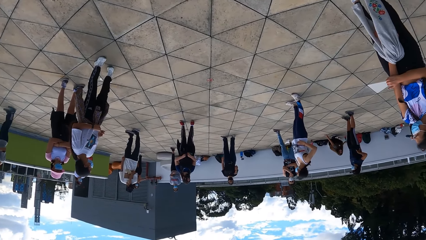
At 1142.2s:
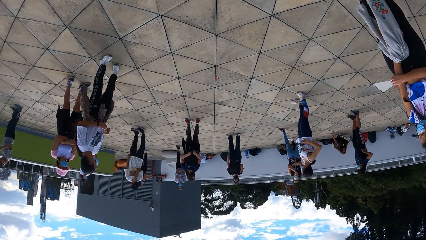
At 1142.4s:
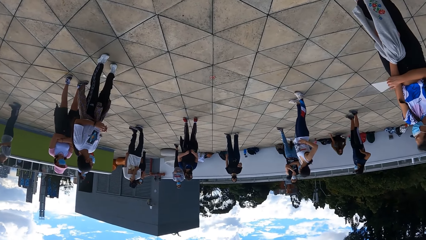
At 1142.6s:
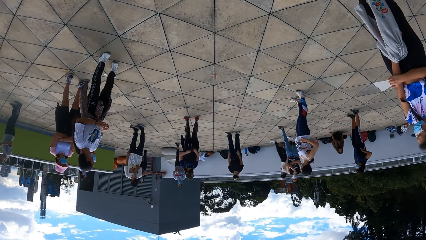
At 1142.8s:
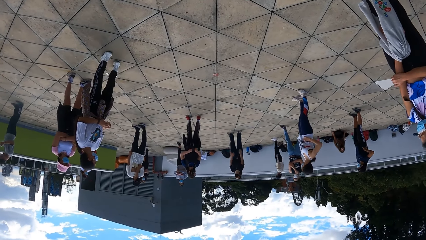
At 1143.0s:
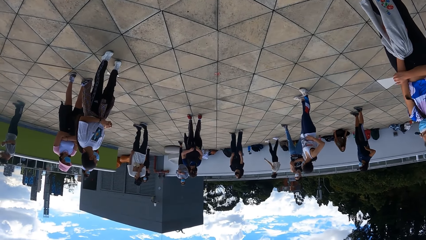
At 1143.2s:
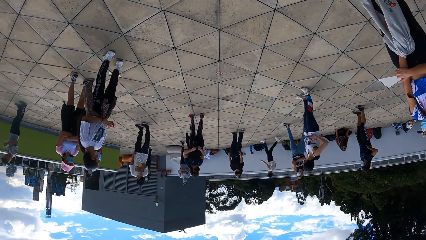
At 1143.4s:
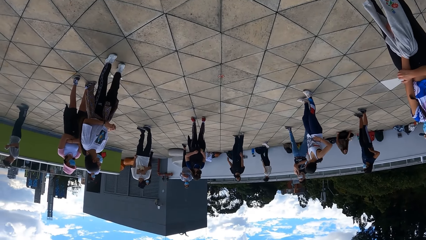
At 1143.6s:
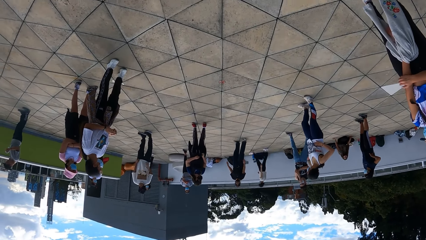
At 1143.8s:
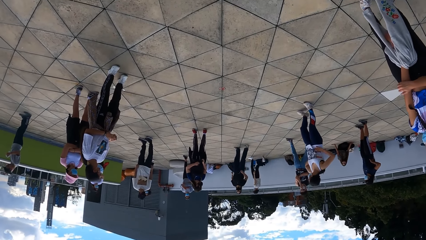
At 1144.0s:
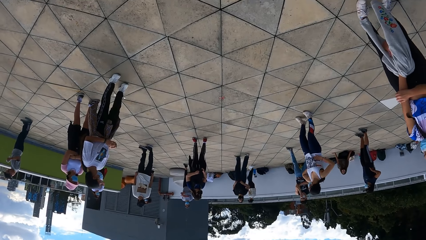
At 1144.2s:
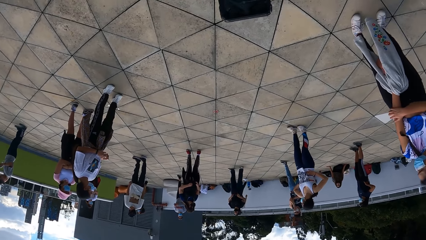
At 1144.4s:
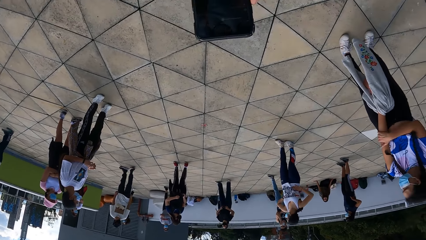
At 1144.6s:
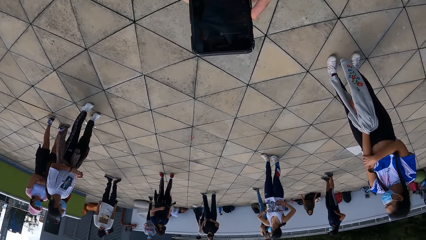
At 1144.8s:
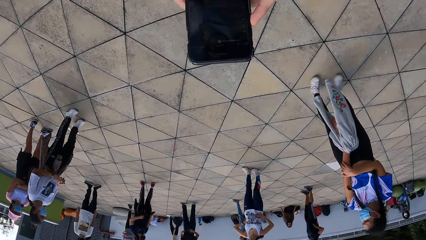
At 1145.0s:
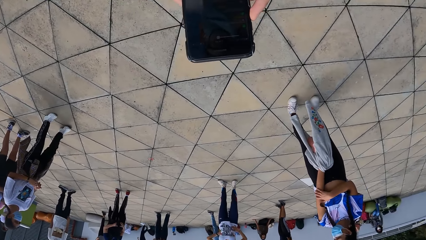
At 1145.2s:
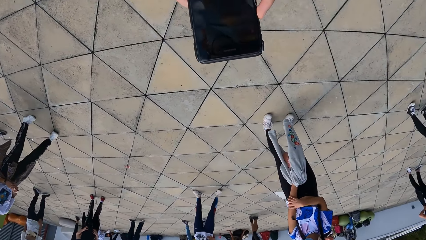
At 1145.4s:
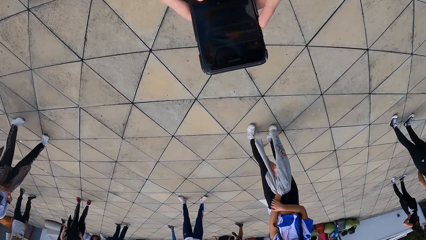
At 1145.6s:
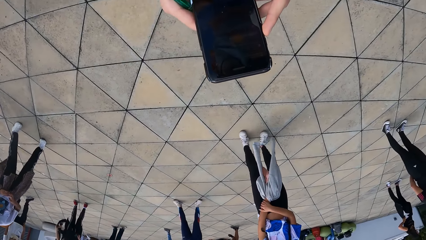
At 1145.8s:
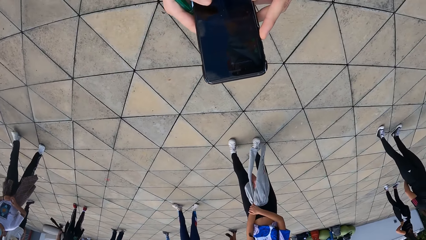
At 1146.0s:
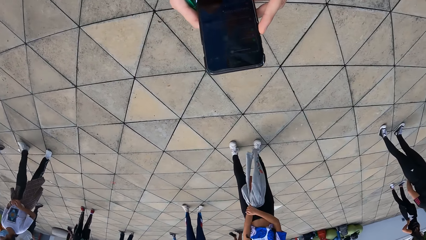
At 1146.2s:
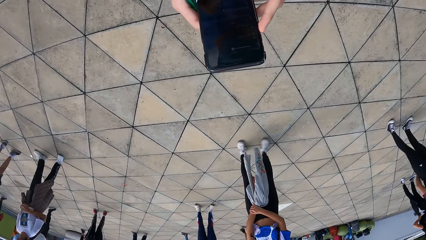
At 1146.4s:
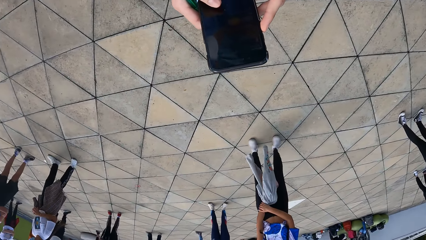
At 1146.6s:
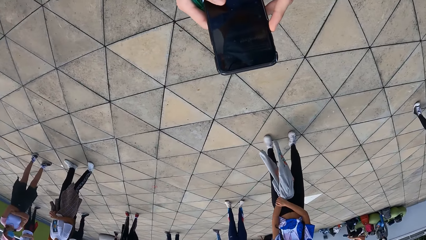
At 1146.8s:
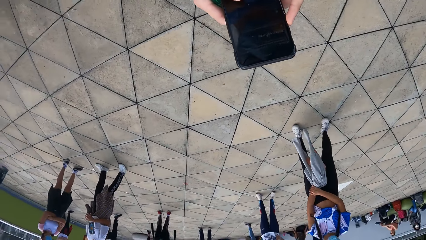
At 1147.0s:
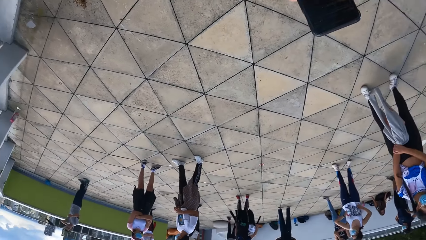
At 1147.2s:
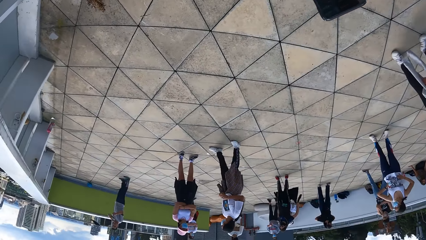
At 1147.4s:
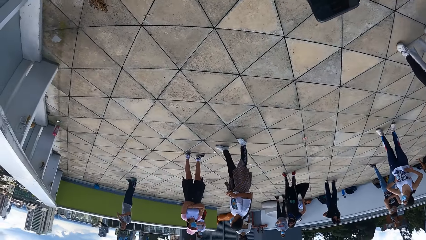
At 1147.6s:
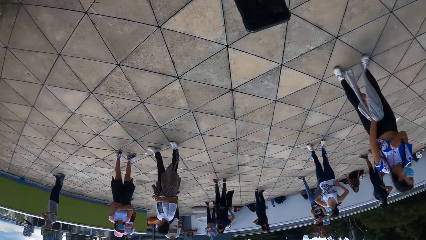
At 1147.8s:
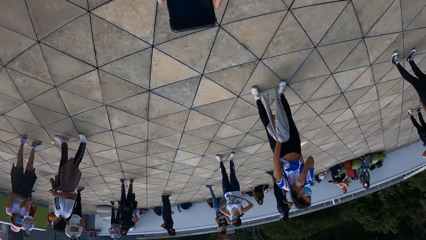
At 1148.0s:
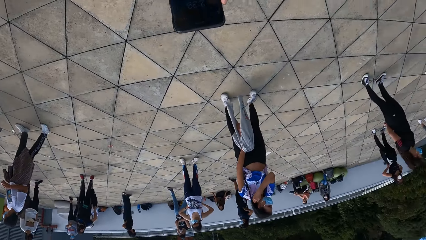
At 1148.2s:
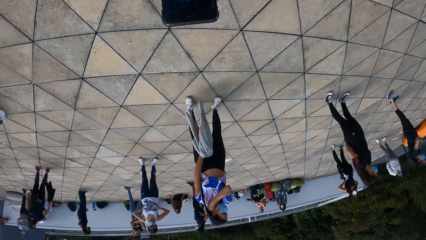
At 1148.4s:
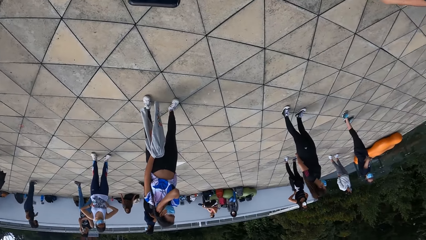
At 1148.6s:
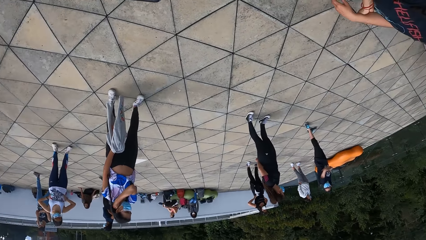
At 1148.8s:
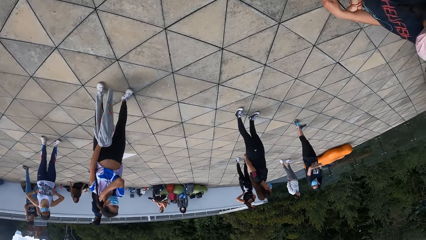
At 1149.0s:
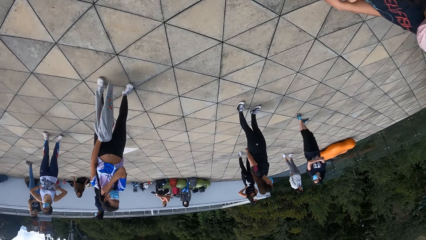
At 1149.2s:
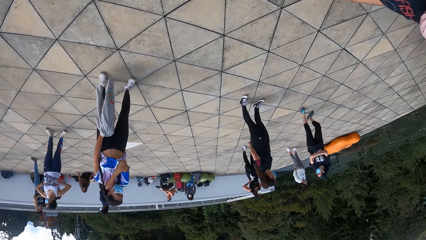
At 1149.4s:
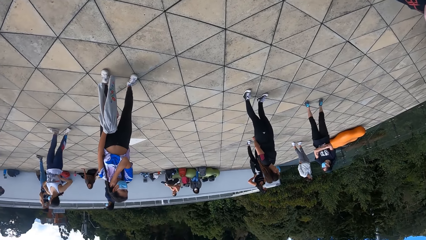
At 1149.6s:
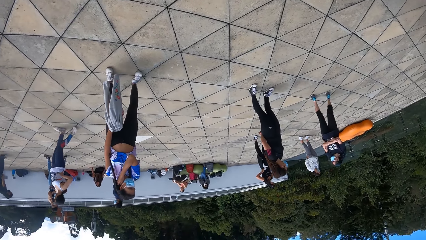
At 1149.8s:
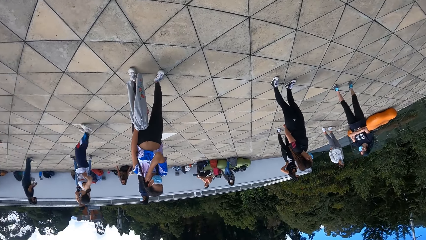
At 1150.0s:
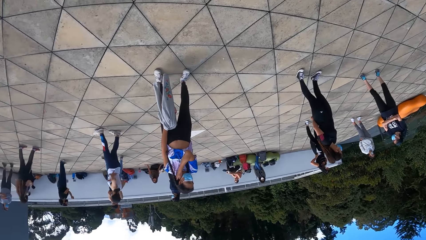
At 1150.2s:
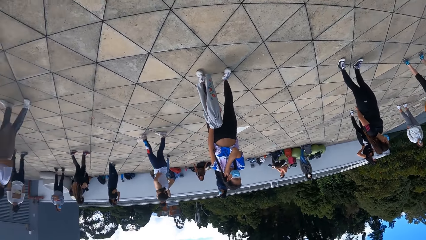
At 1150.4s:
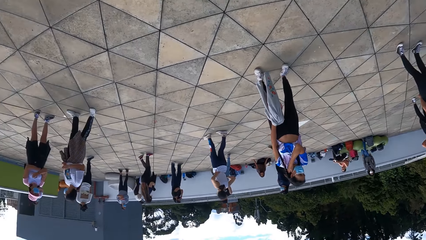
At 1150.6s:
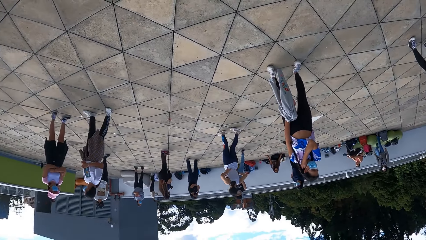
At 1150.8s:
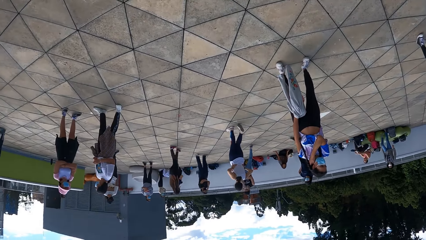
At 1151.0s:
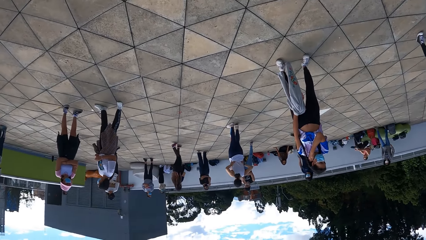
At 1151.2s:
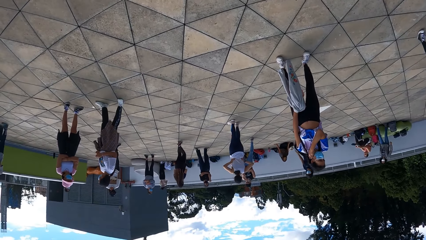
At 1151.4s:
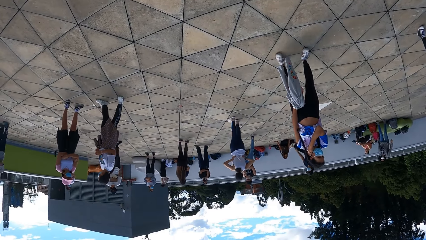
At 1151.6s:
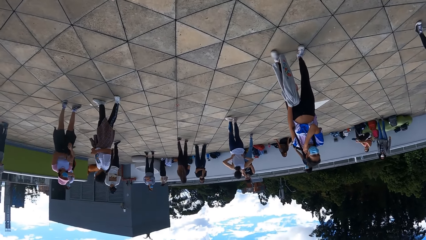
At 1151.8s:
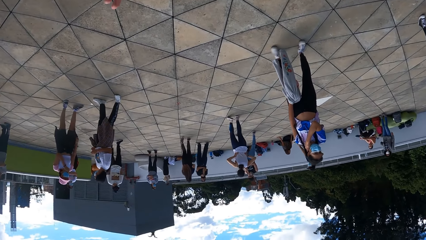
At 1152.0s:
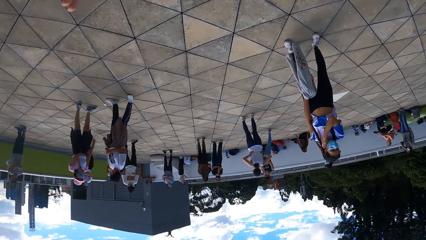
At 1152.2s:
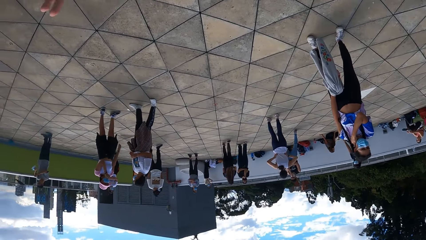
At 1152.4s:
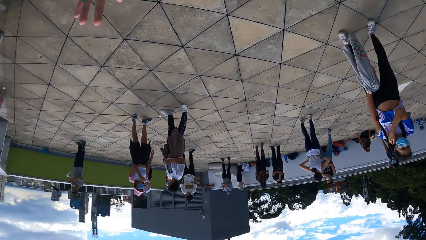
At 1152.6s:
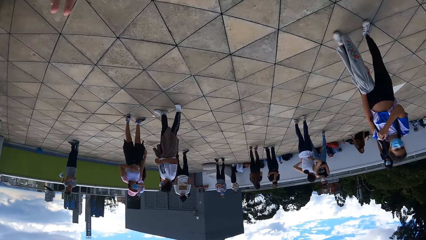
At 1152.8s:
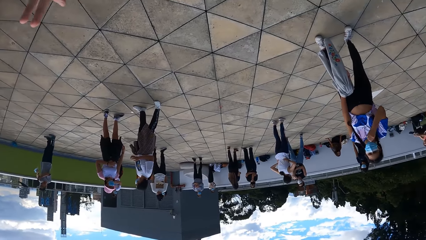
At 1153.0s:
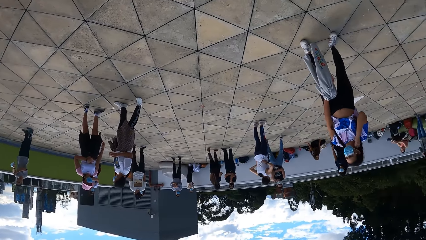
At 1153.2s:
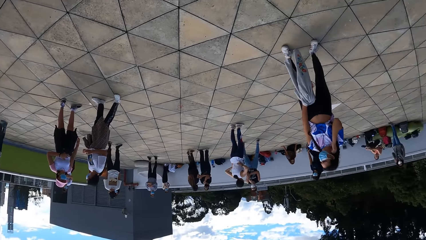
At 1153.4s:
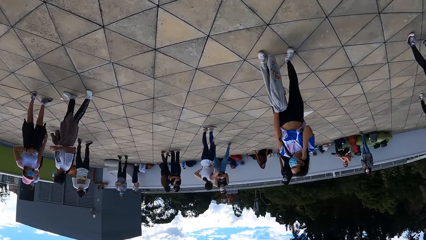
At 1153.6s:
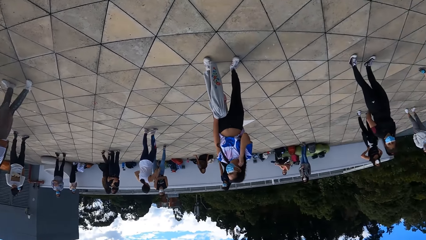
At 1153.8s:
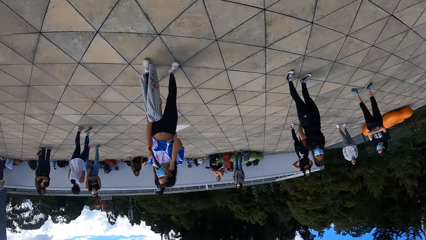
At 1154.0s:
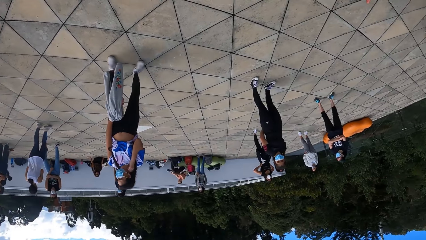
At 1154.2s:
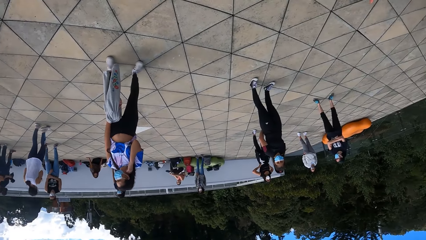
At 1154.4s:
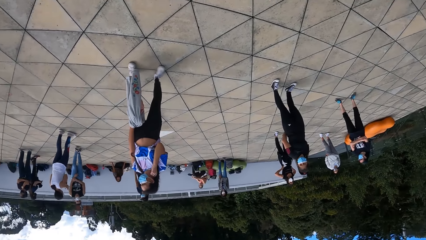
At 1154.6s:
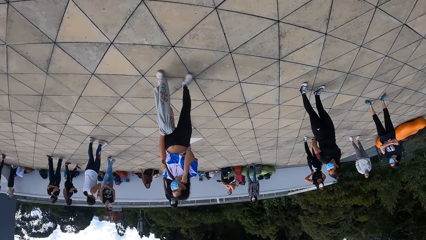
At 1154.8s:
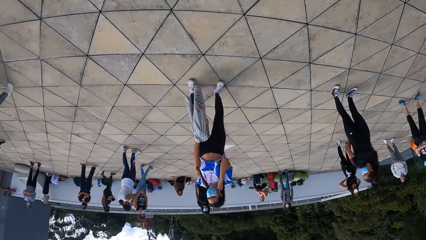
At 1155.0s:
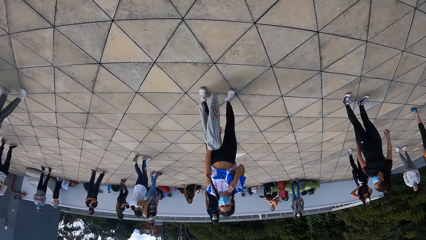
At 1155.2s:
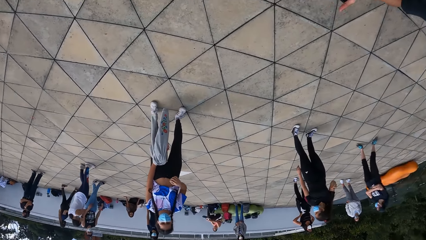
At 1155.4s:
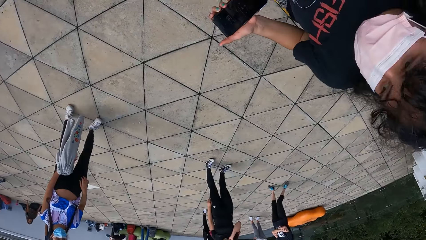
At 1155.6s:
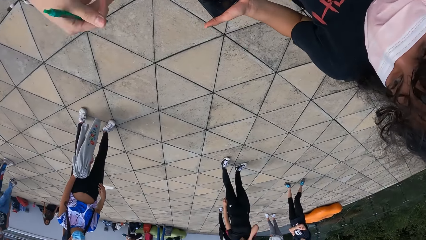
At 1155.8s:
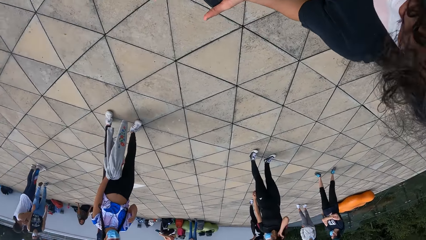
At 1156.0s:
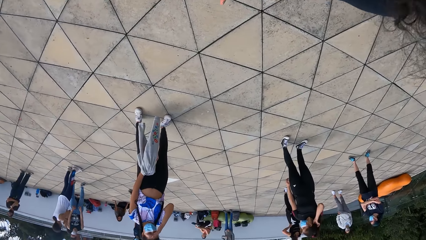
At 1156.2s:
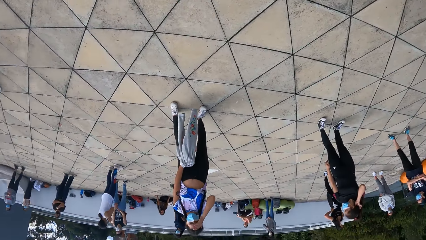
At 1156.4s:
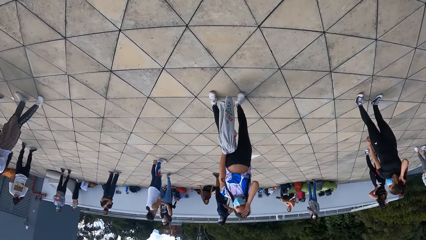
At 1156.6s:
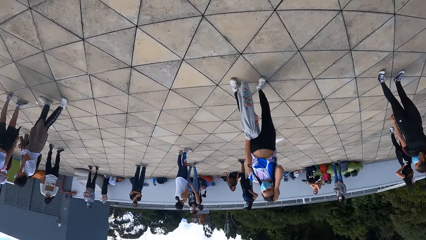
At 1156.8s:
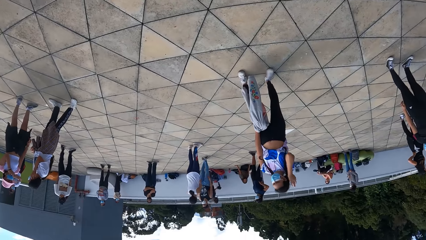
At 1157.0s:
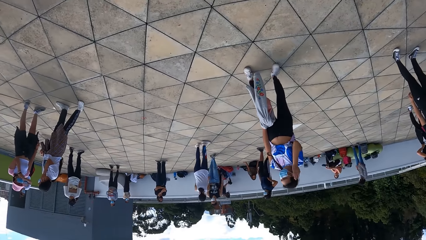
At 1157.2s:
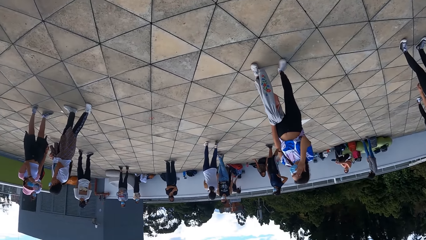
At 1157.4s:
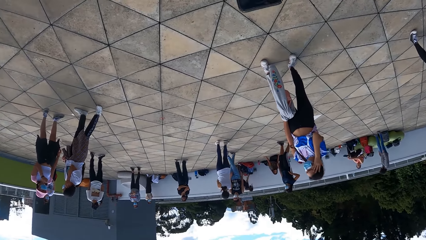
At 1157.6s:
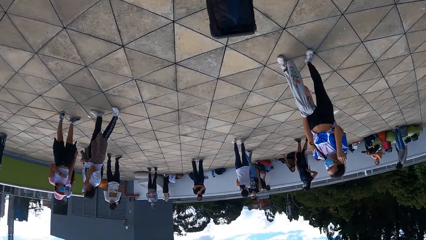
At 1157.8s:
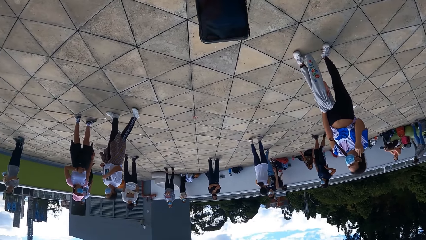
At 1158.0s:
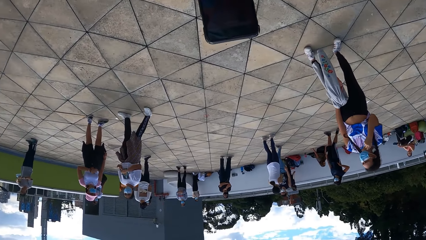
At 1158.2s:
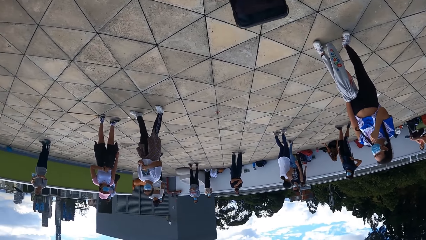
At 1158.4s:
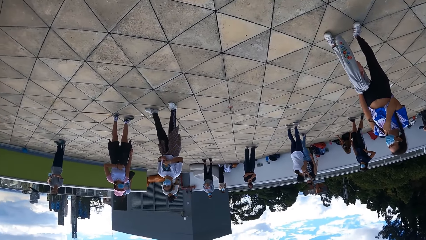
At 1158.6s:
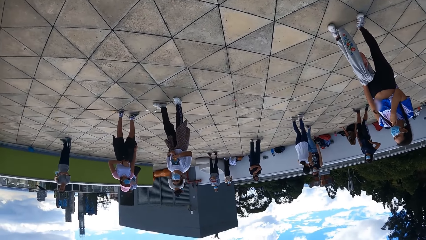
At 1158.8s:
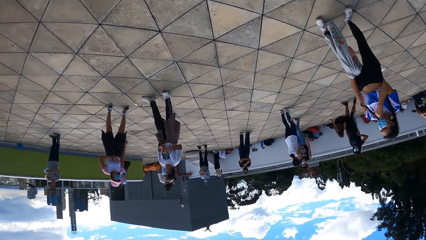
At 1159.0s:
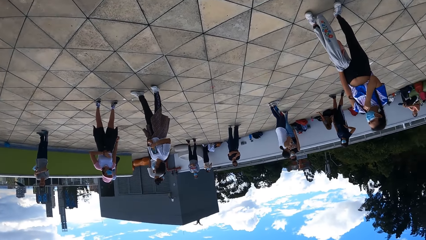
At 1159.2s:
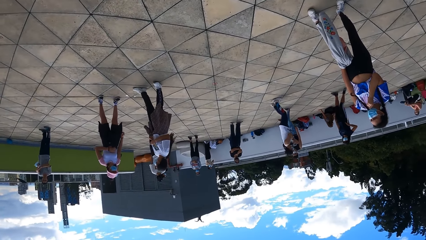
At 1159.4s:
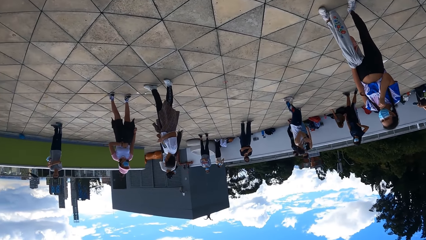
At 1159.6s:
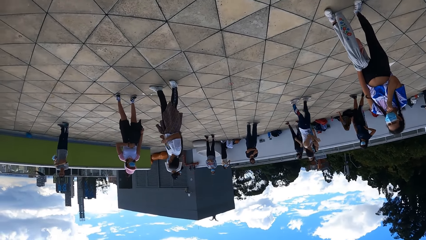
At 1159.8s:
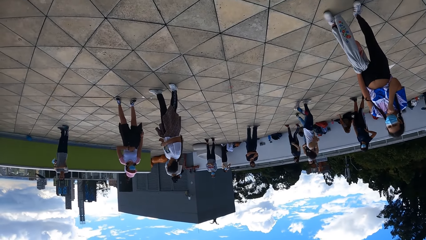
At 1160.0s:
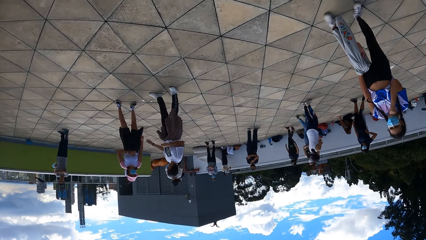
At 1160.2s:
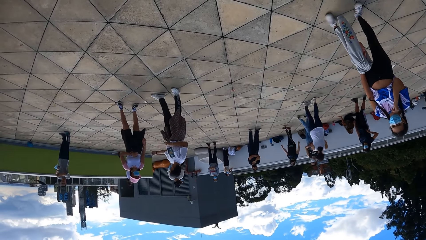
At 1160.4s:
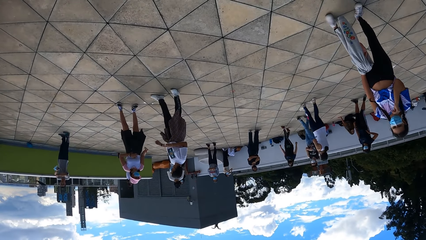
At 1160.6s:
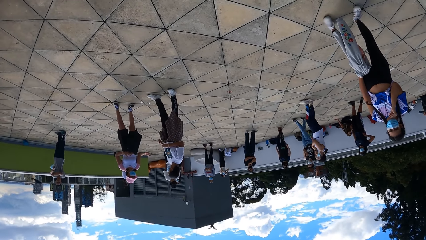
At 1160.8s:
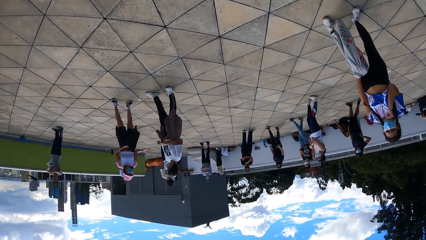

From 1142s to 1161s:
The camera wearer scrolls on the phone. They look around. They sway a hand. They look around. A person hands a phone to the camera wearer. Another person touches the face. The camera wearer scrolls on the phone. They look around.
